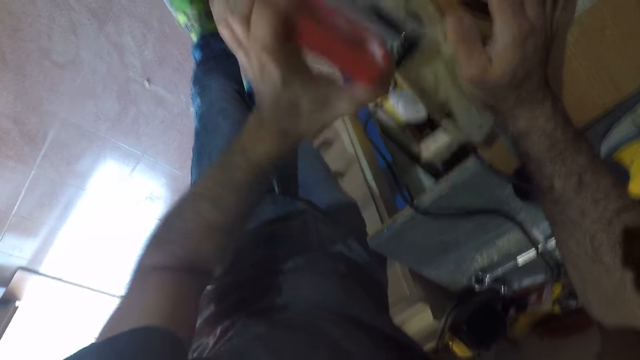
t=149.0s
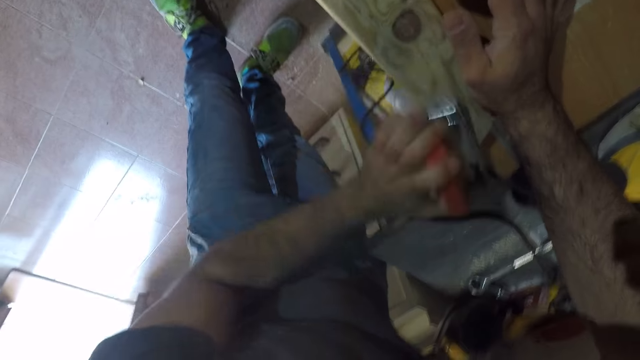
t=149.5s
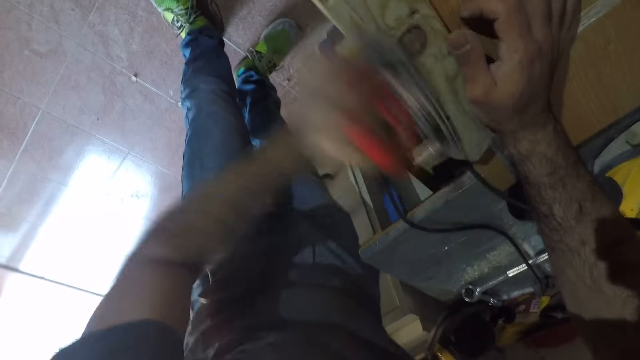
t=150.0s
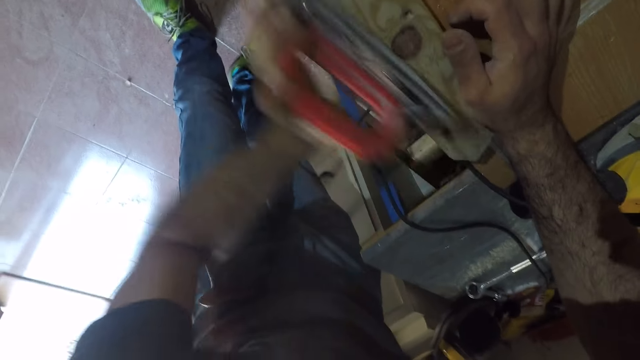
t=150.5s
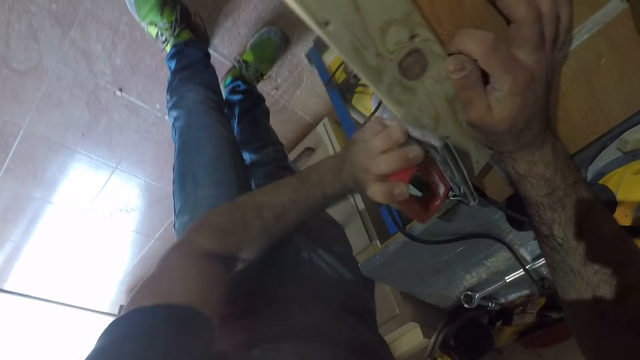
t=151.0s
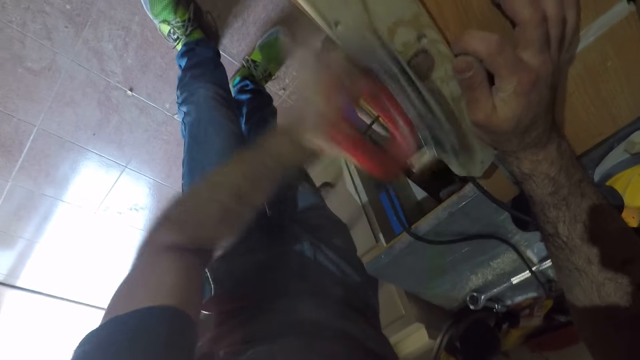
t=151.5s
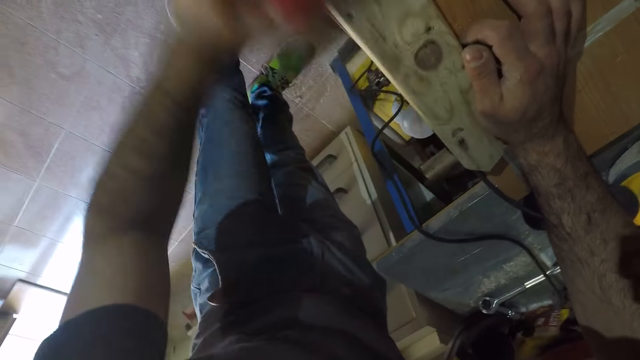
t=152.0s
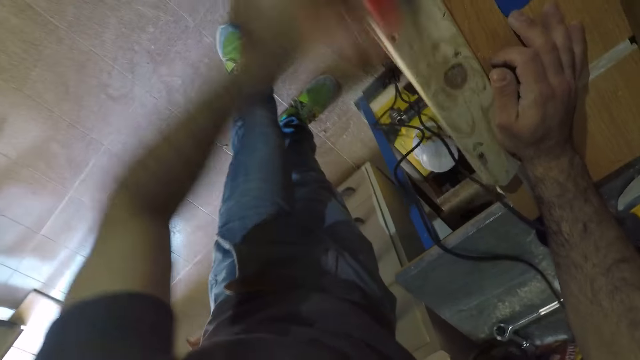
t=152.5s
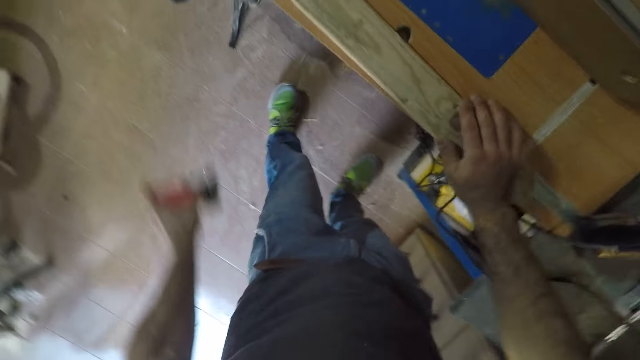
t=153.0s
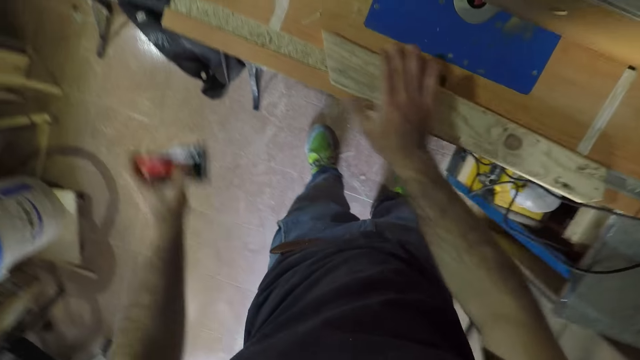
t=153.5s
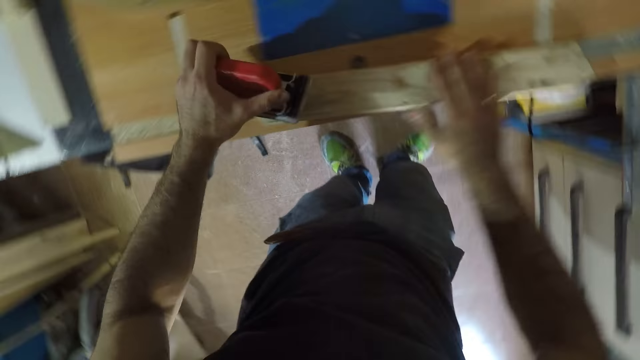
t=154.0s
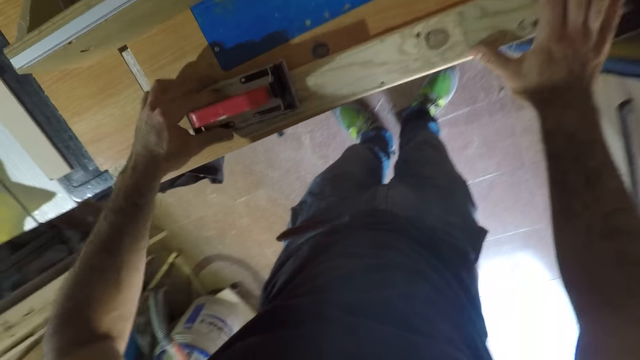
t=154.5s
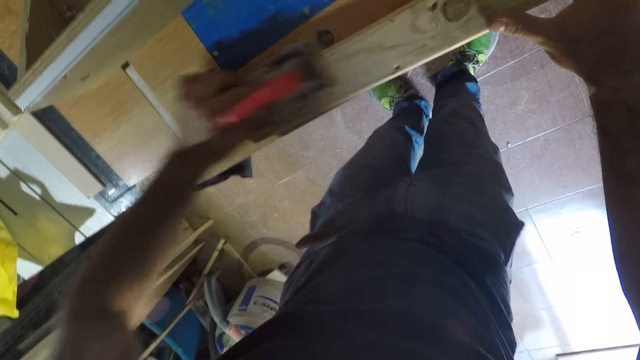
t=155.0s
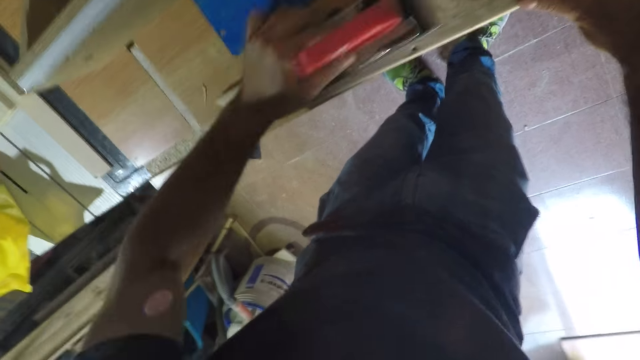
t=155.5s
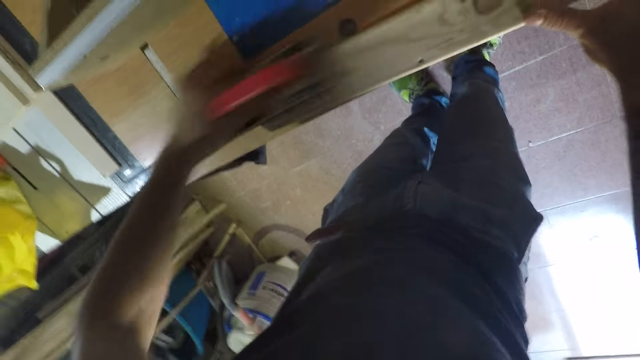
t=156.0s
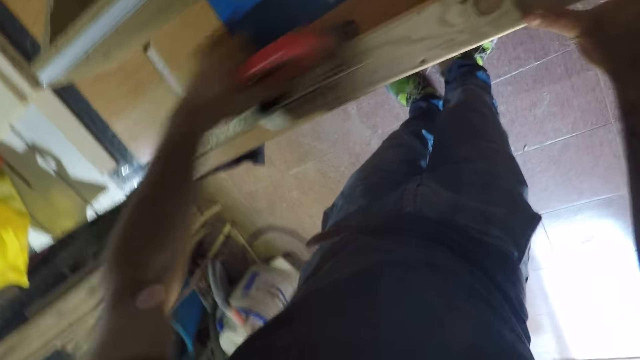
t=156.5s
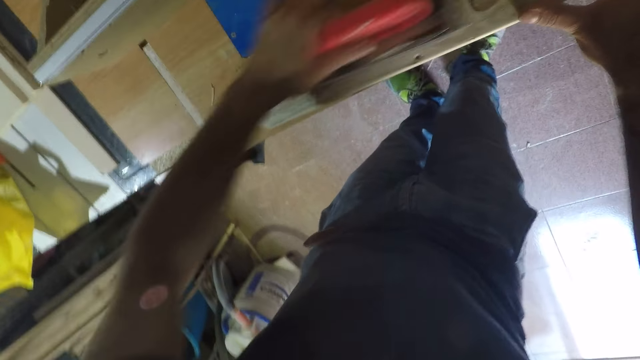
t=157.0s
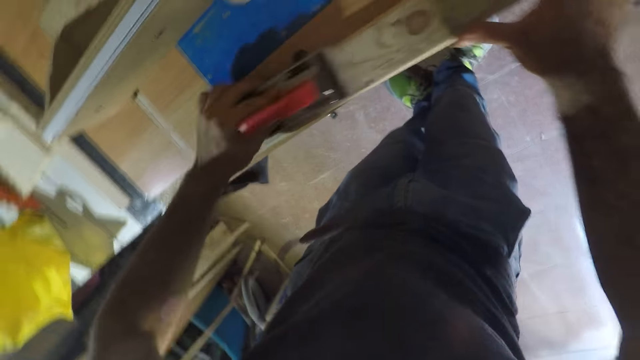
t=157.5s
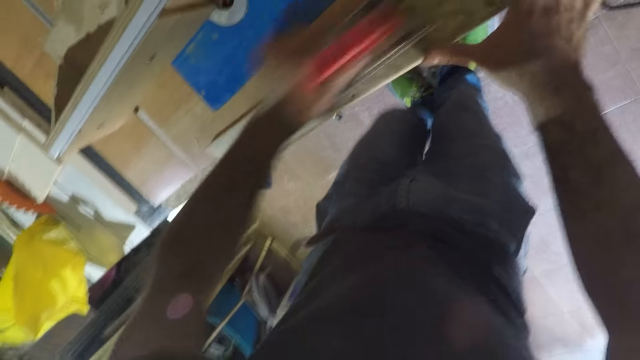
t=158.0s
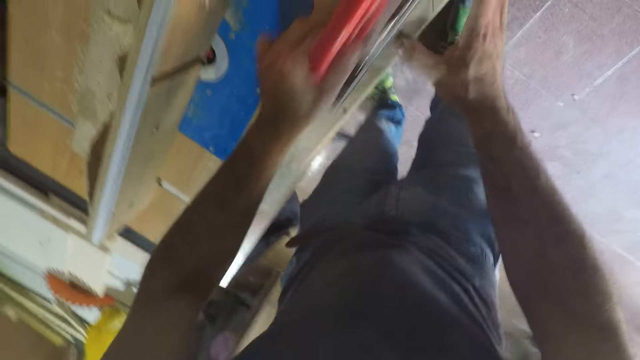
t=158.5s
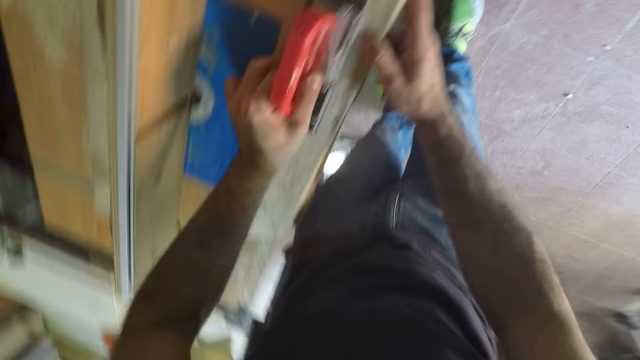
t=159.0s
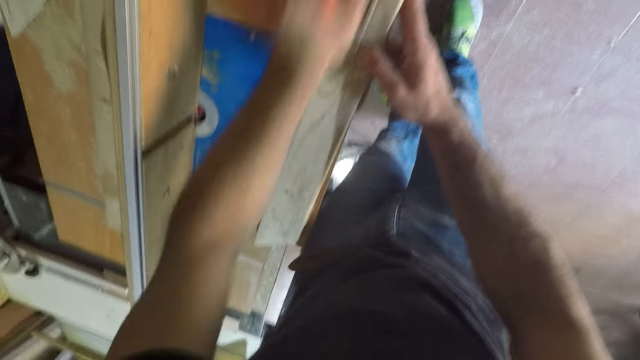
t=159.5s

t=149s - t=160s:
The camera wearer stares at the wood. They smoothen the wood.

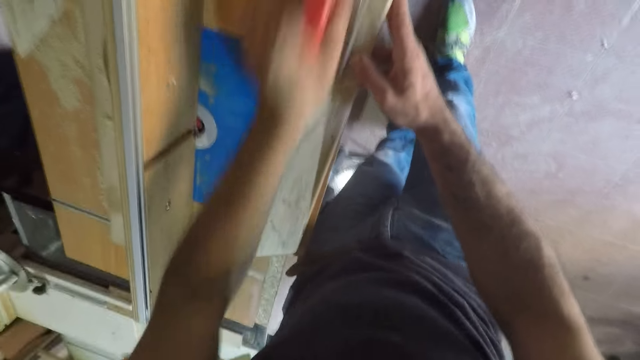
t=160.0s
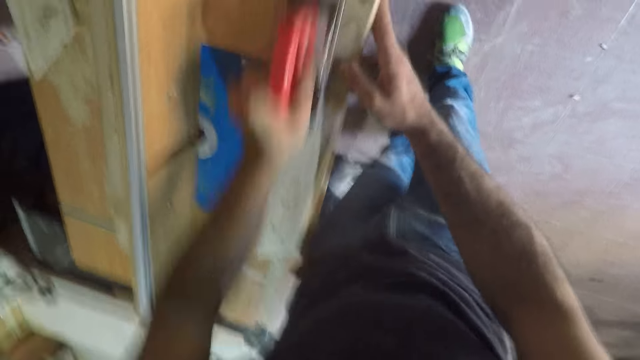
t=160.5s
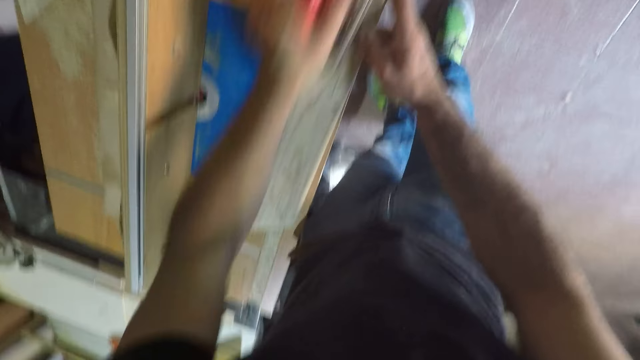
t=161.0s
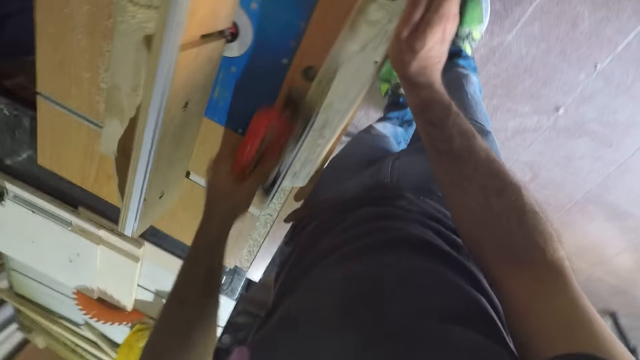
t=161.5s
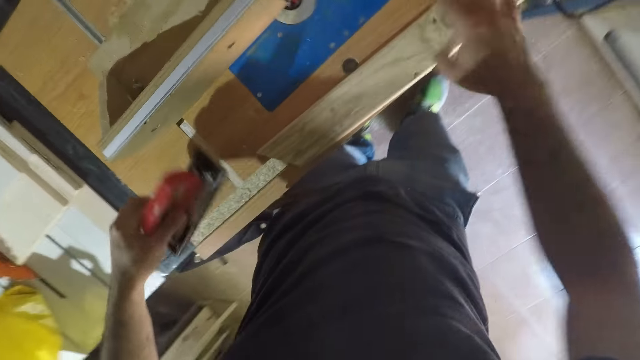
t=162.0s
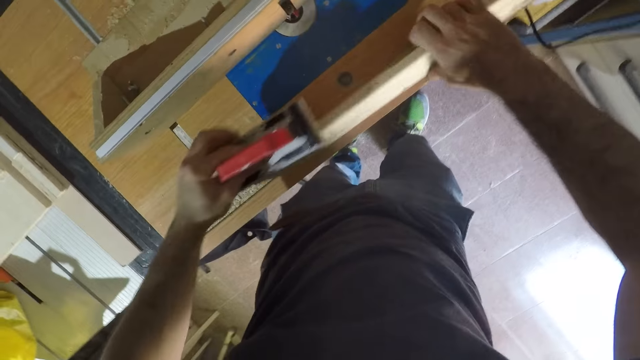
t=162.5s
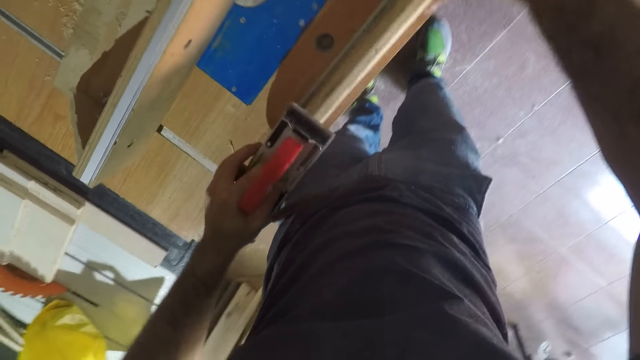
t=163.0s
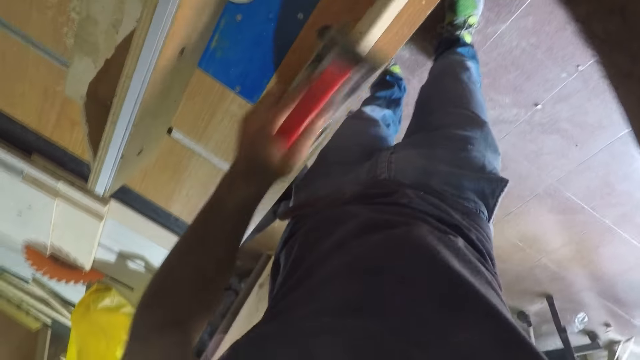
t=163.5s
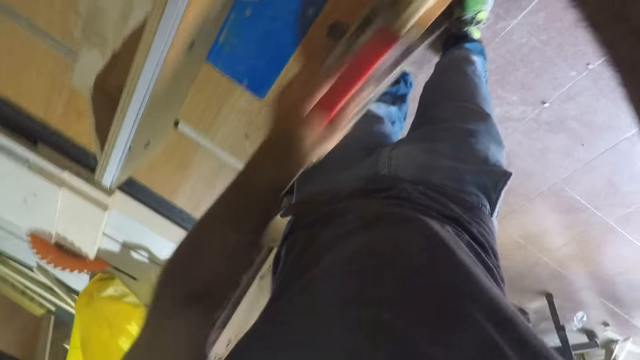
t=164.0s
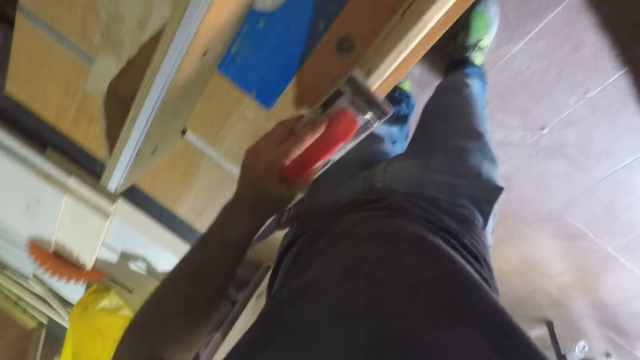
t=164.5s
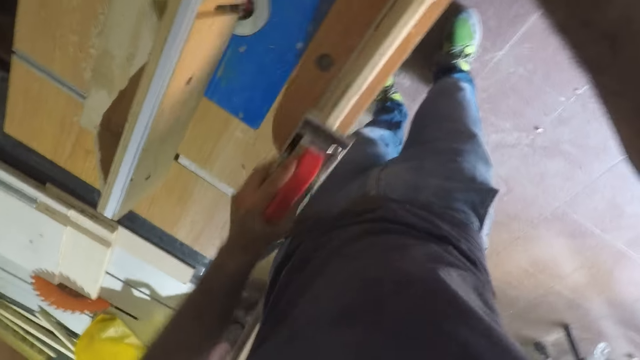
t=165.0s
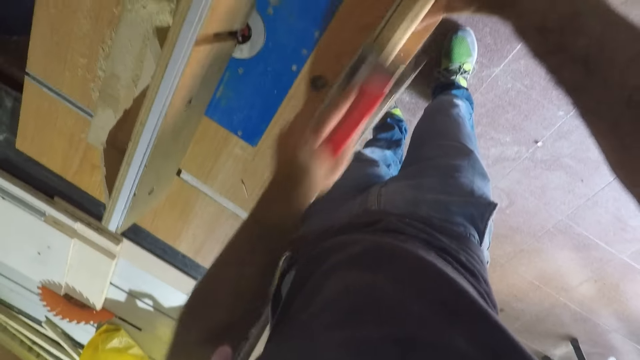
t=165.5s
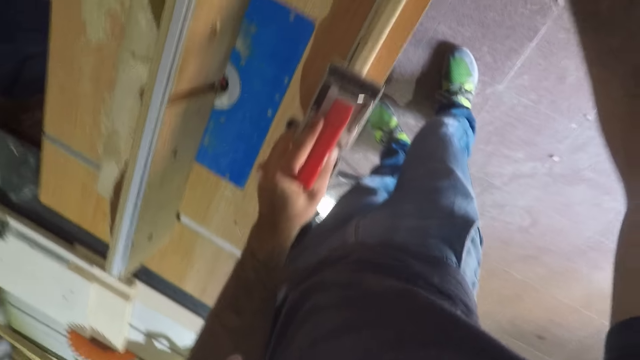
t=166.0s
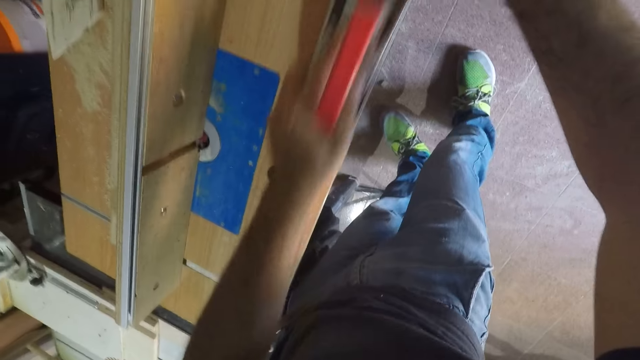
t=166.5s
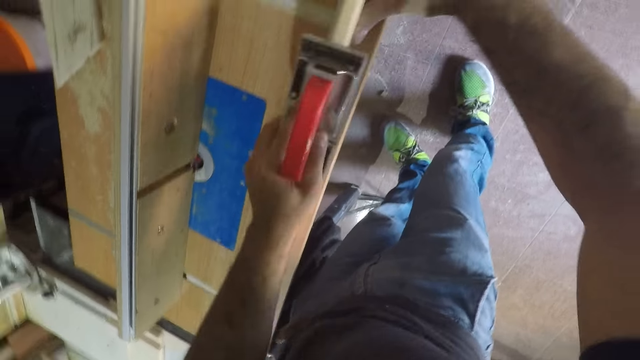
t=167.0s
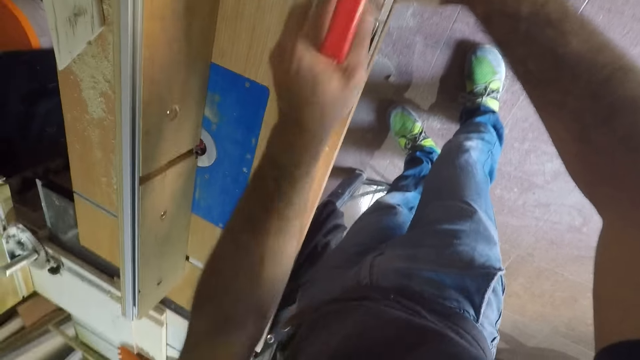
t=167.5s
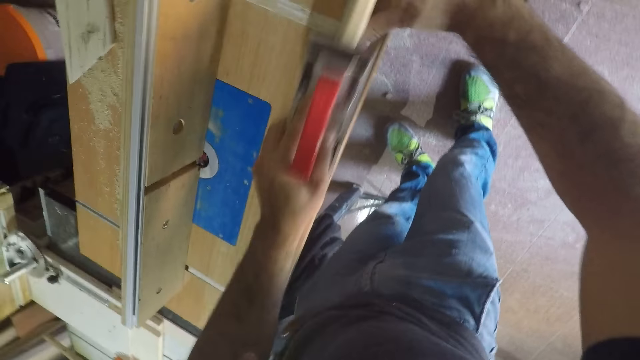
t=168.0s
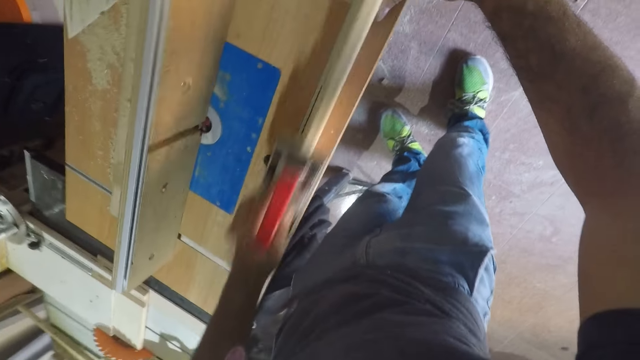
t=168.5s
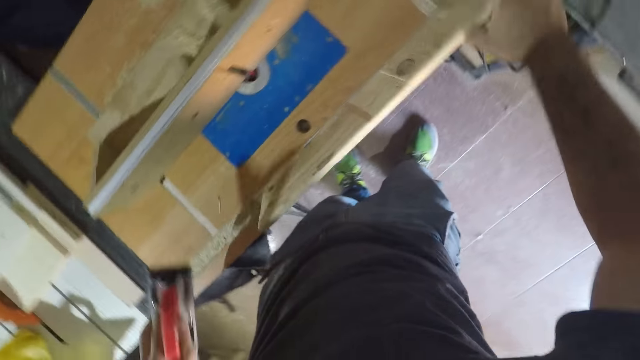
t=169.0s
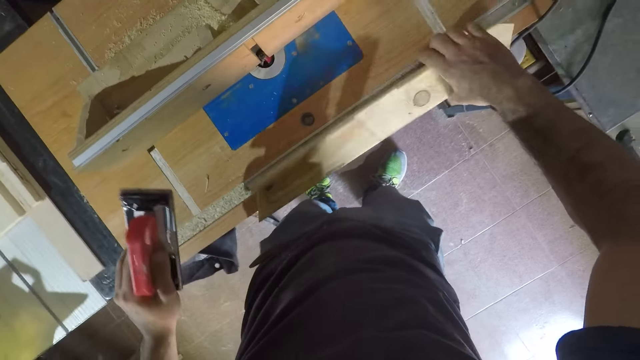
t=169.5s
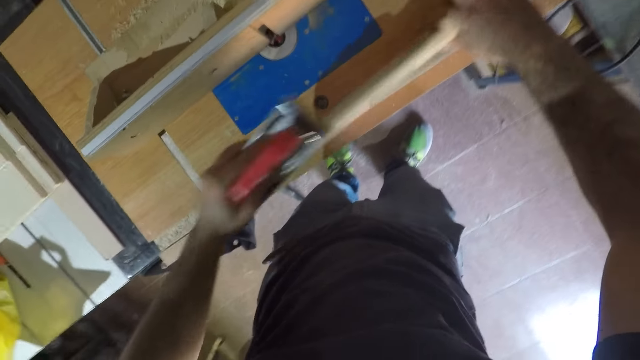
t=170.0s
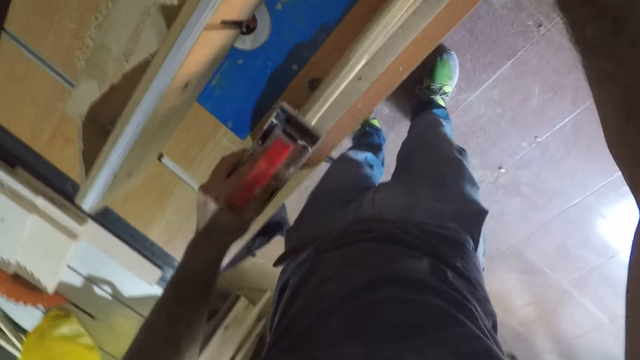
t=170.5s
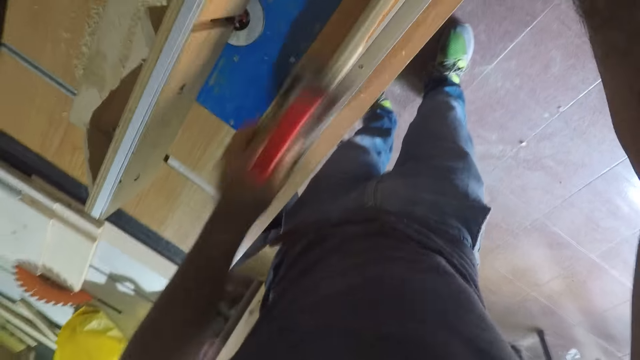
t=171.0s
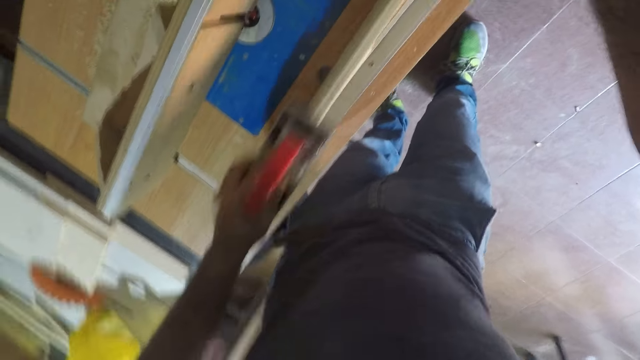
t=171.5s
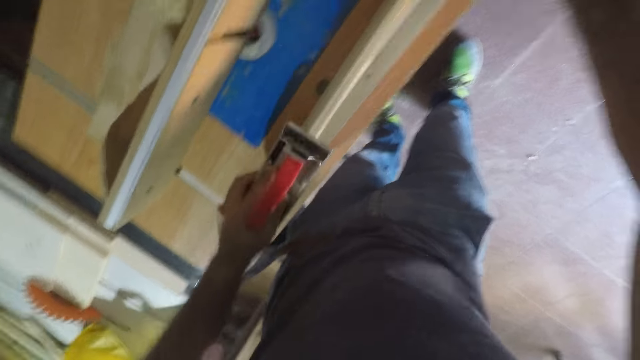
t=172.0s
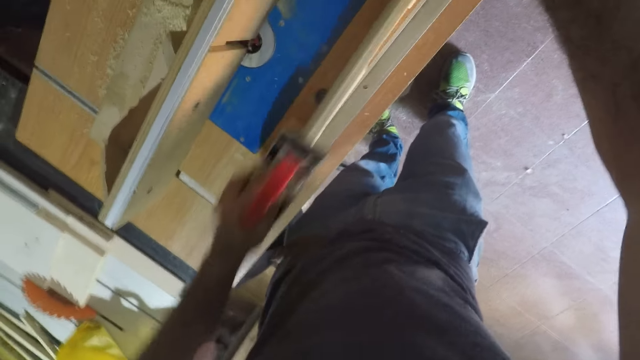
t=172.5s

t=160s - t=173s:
The camera wearer inspects the wood. They smoothen the wood. They change the wood. They smoothen the wood.
